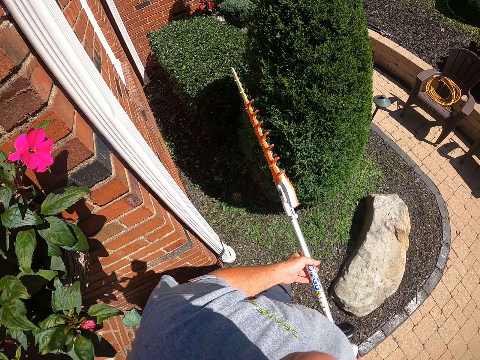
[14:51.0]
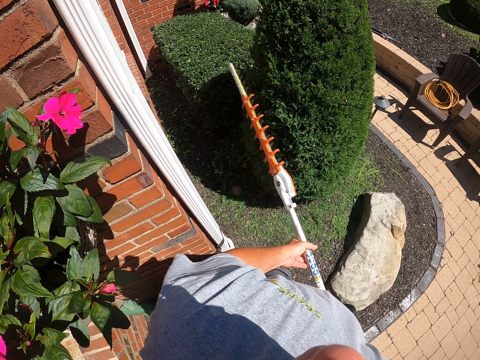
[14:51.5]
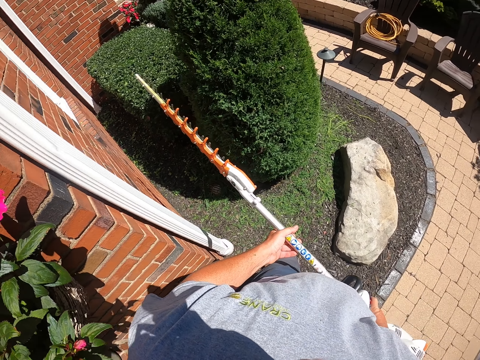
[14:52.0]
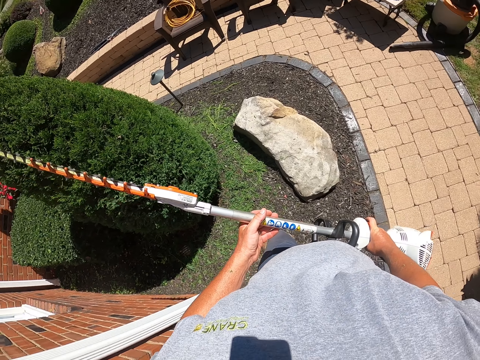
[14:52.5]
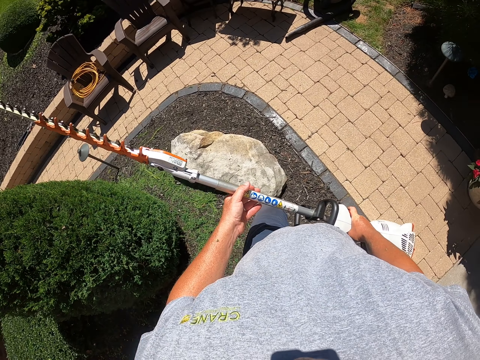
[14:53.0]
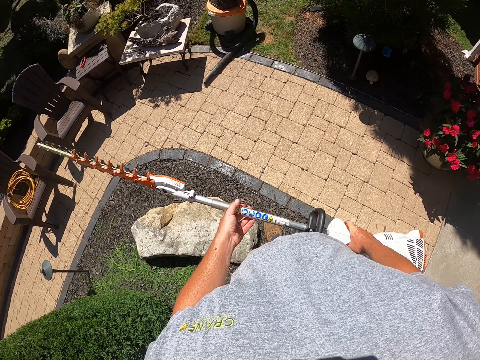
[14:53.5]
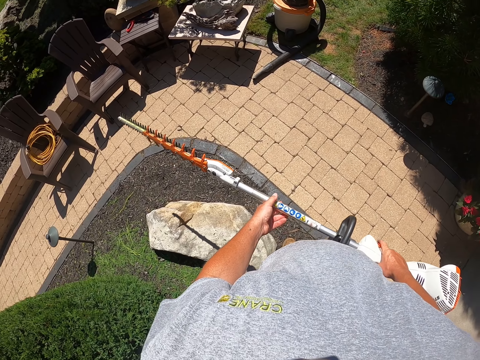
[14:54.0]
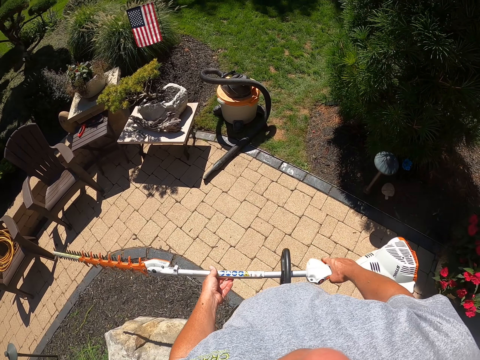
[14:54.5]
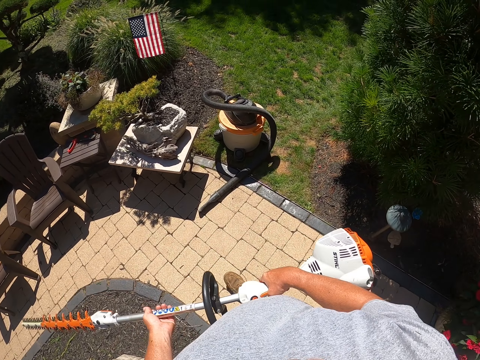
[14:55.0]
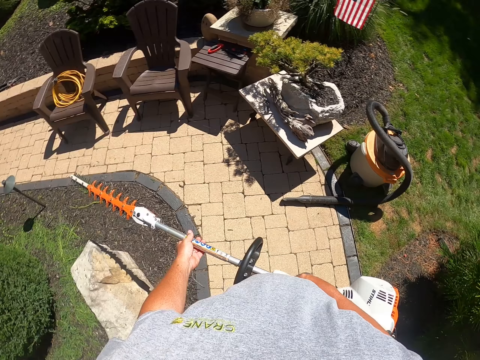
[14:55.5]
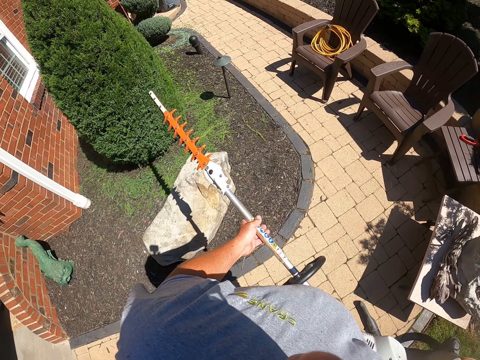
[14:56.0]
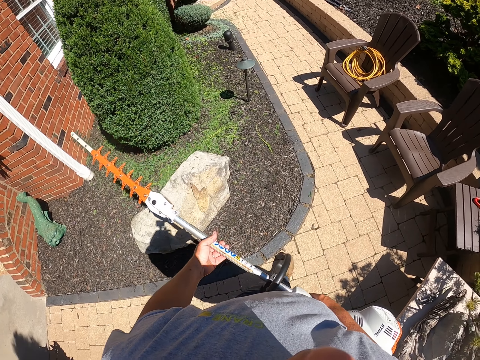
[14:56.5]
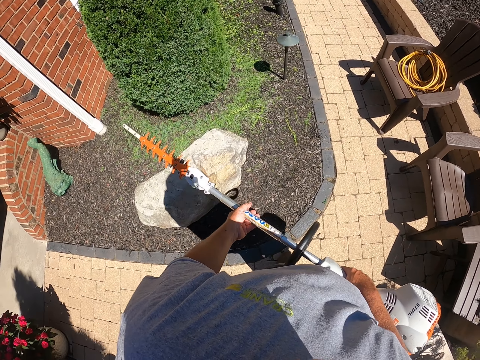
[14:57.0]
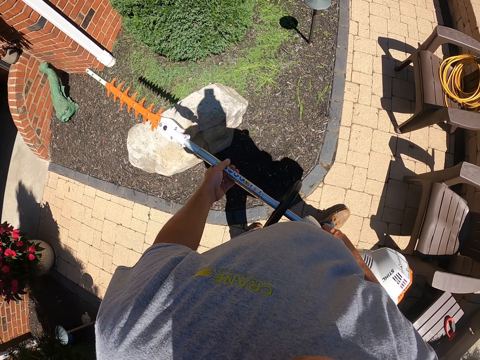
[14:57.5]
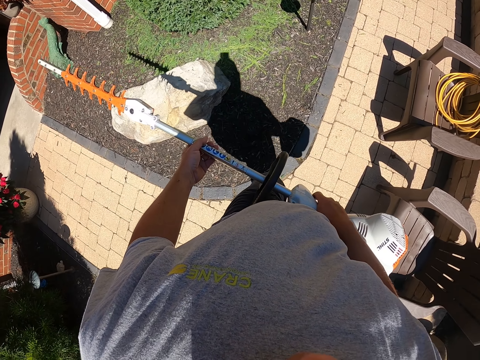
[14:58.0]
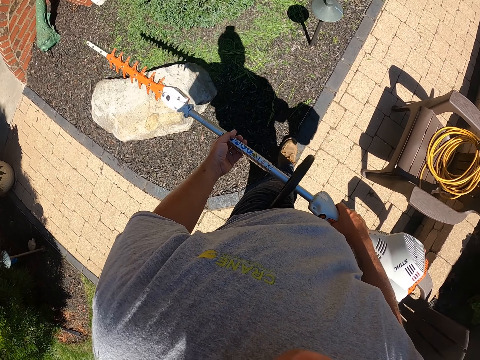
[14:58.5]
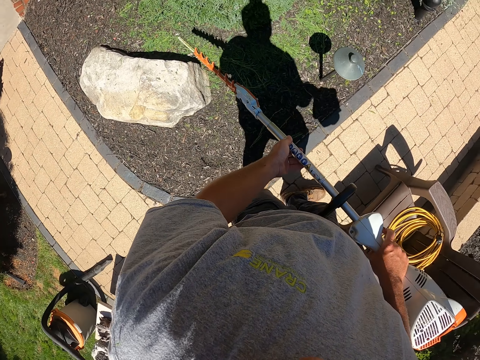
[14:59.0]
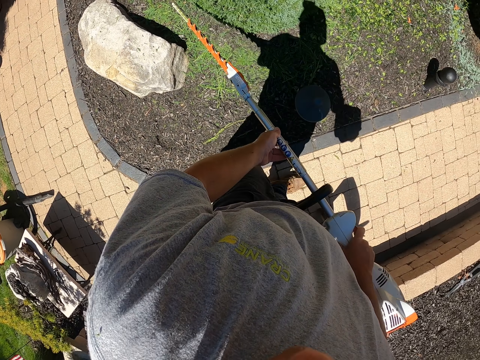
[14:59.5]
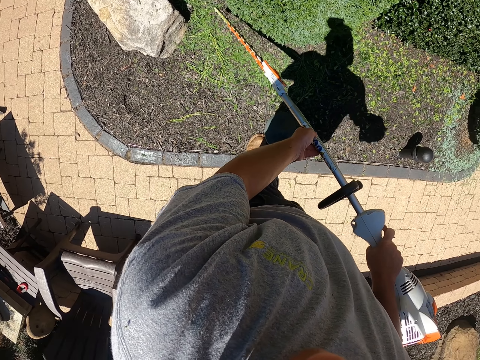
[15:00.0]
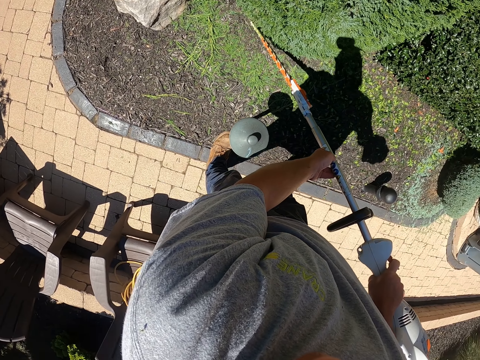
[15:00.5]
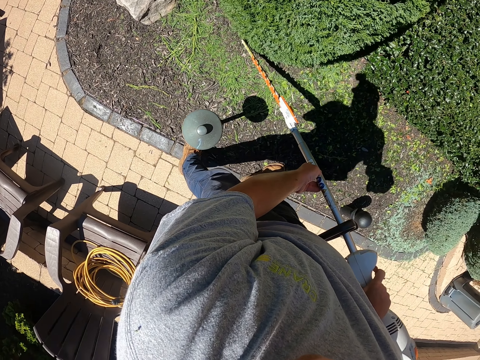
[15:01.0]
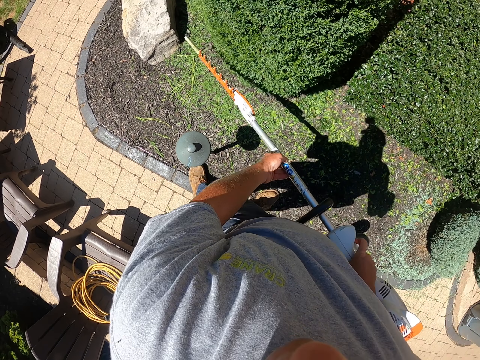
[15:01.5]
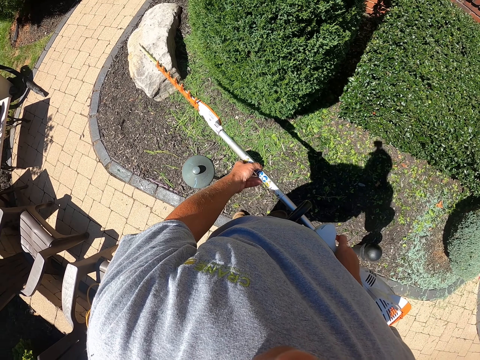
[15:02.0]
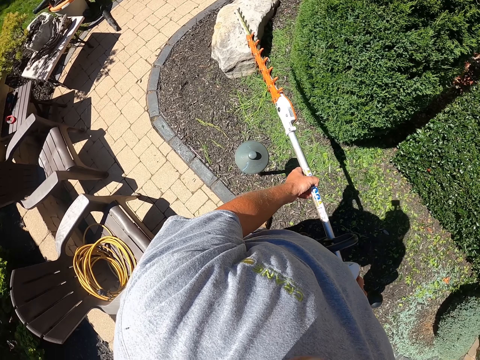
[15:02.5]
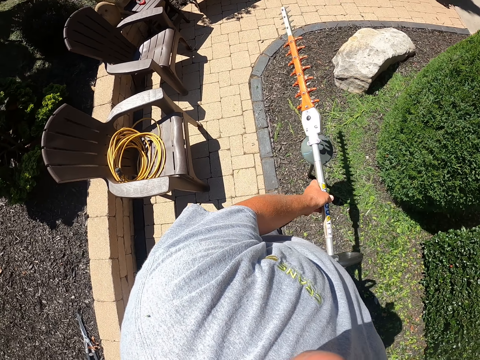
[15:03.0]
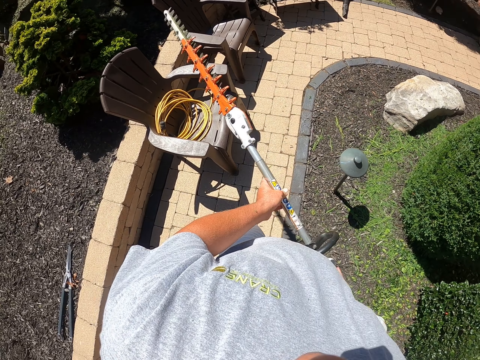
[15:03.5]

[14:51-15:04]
The camera wearer walks around checking the trimmed flower.

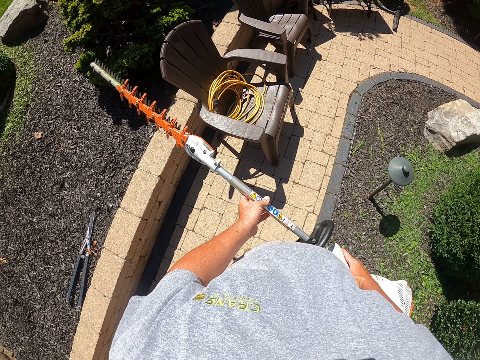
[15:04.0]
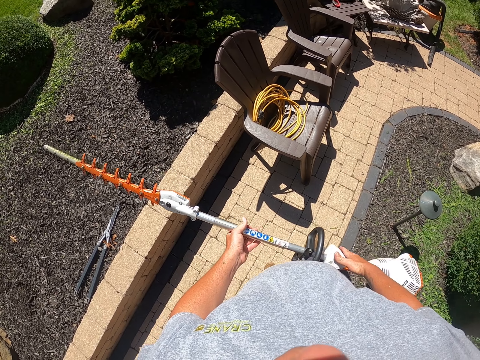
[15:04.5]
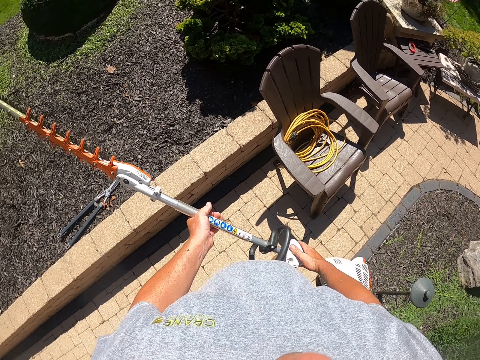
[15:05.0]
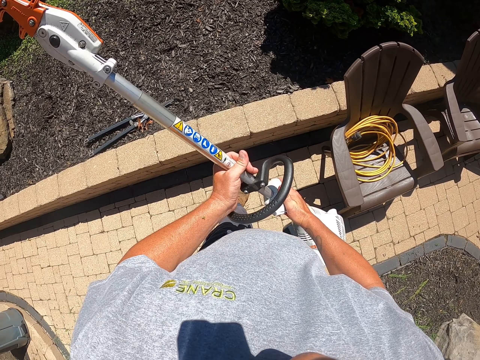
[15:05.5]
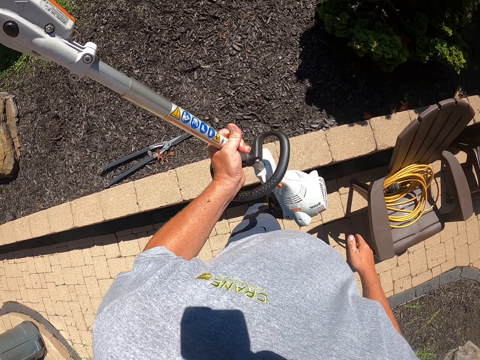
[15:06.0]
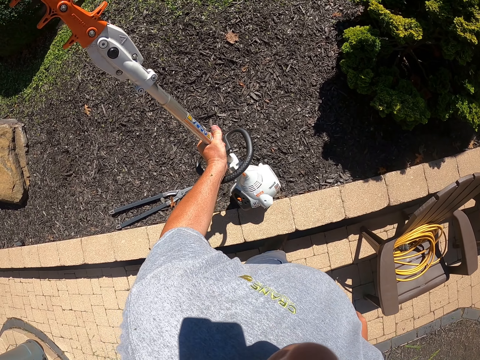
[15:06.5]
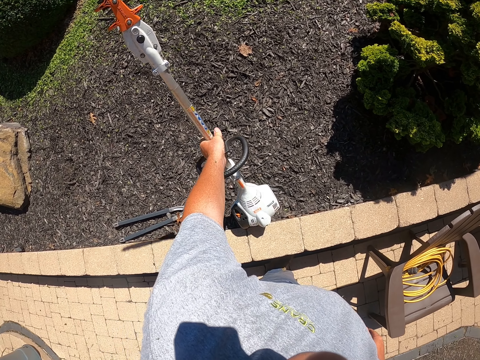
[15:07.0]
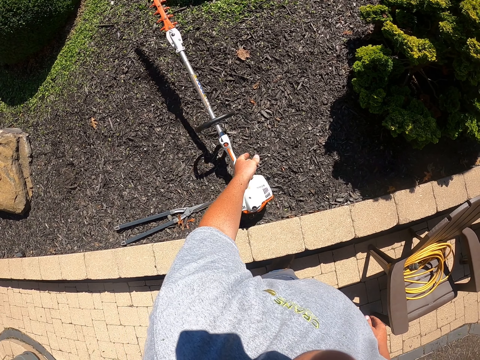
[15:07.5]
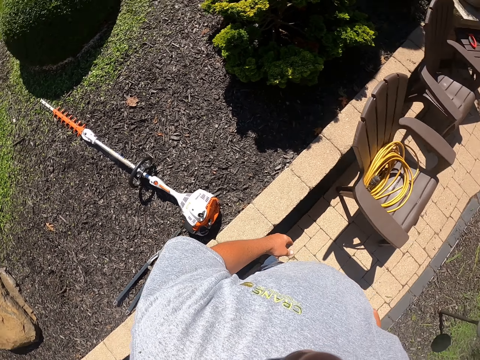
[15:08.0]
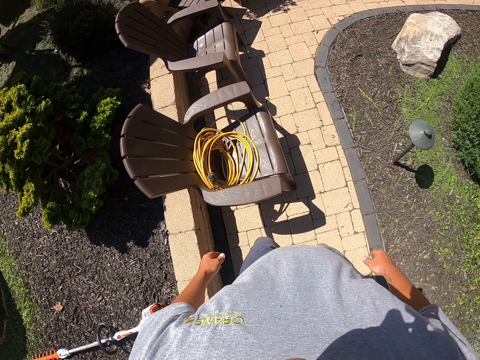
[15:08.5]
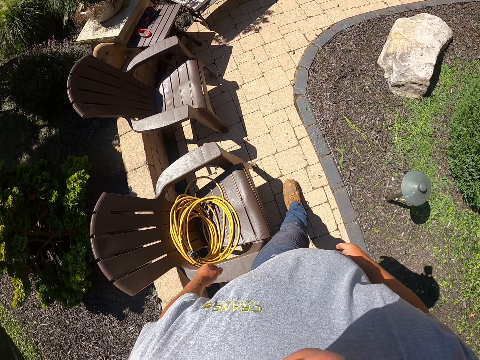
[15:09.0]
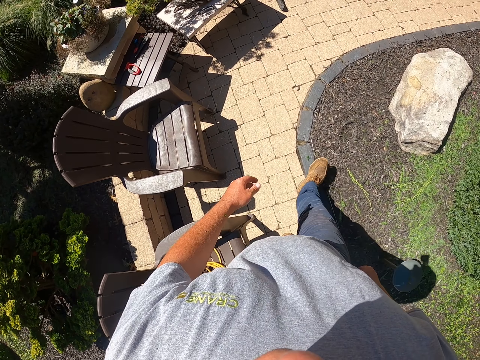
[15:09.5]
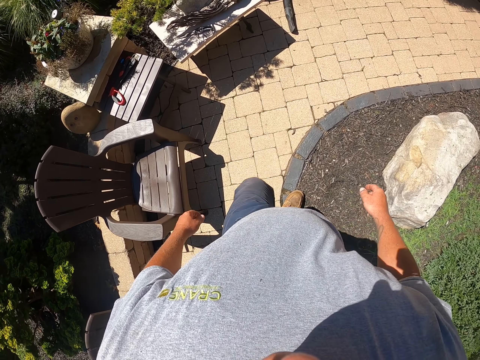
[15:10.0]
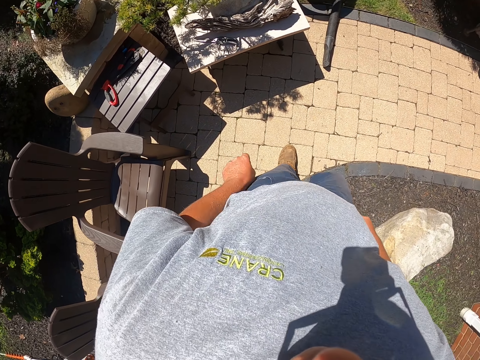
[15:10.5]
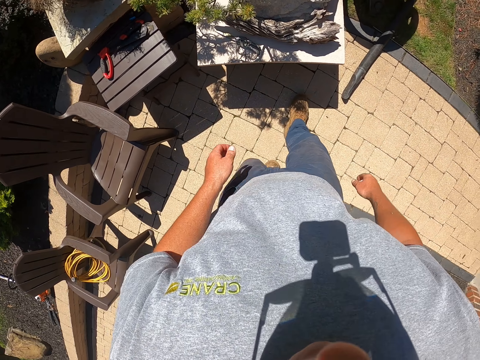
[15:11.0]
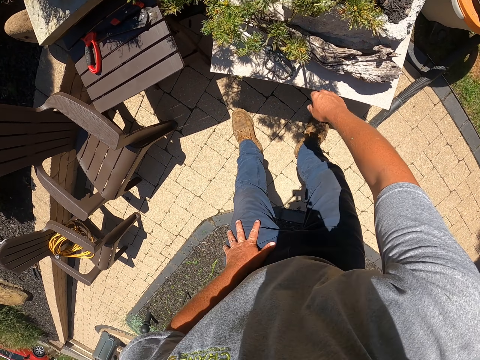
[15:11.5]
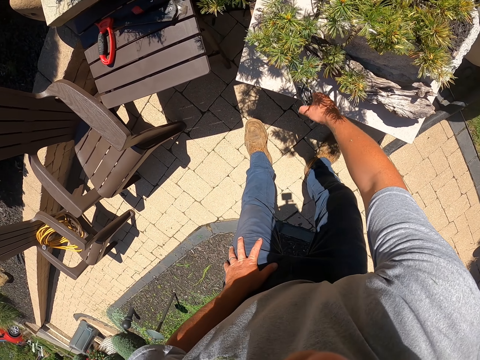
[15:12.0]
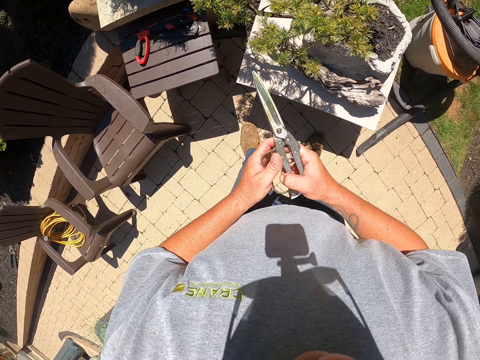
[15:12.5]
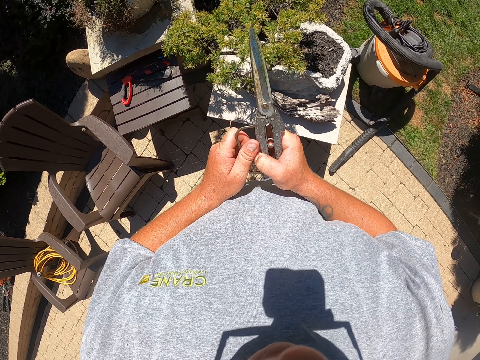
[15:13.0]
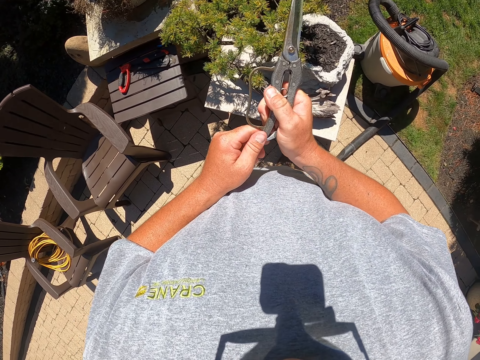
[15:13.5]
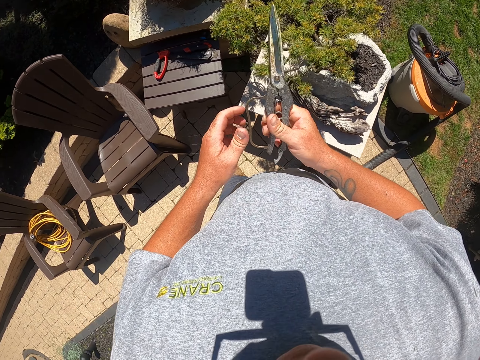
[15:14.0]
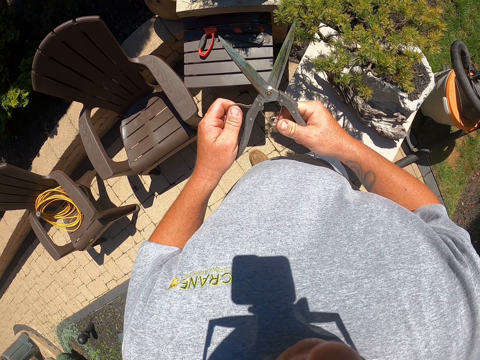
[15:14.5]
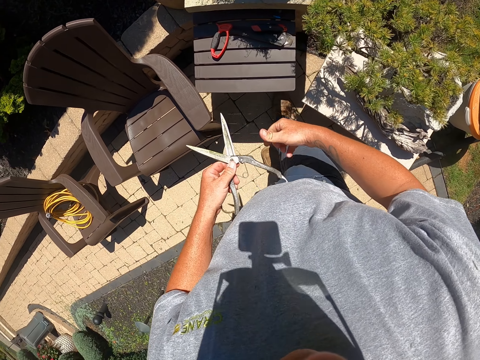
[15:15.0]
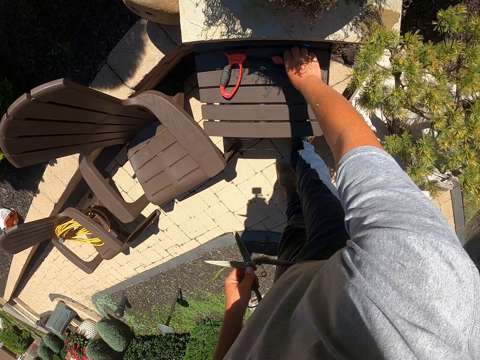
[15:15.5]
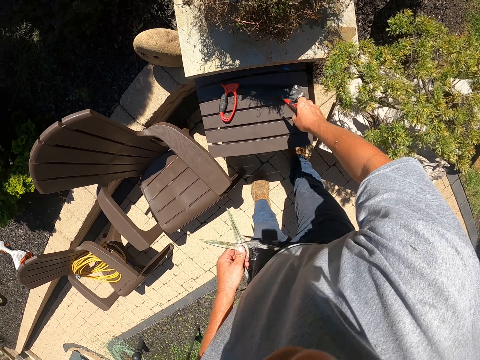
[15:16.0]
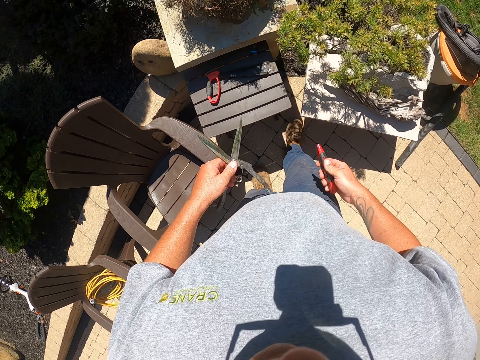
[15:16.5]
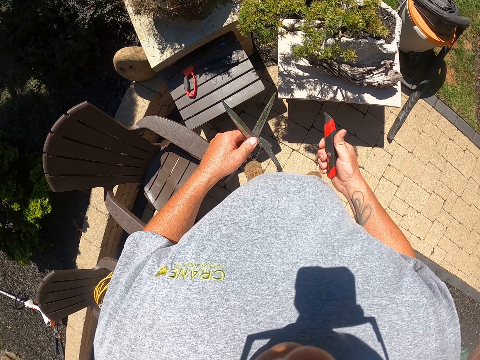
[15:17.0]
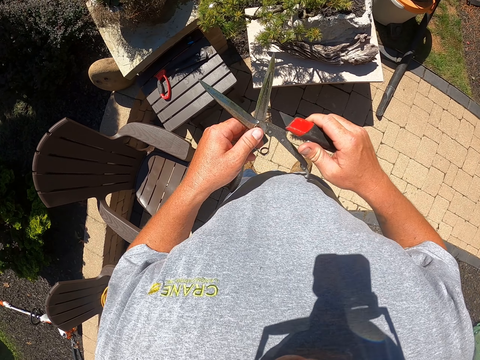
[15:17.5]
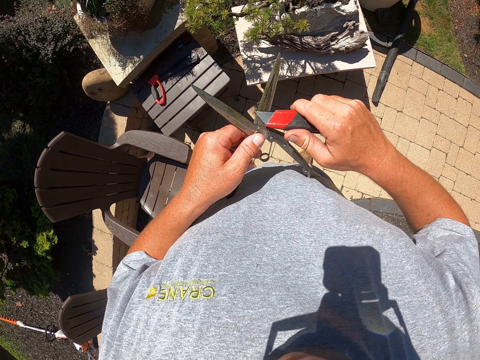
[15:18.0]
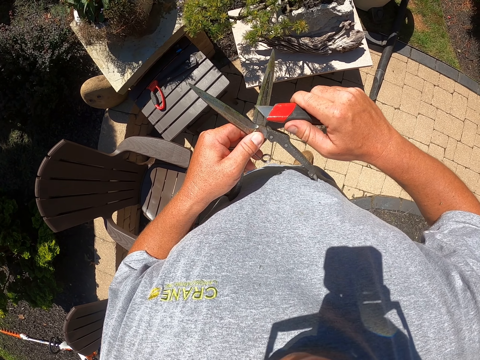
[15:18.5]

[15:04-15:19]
The camera wearer puts the grass cutter or electric hedge trimmer on the ground. They walk around the garden, pick up a pruner or scissors, and adjust the pruner. They pick up a paper cutter knife or sharpener from the stool. They remove dirt from the pruner with the paper cutter knife. They sharpen the scissors.
